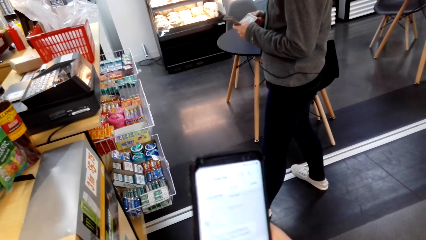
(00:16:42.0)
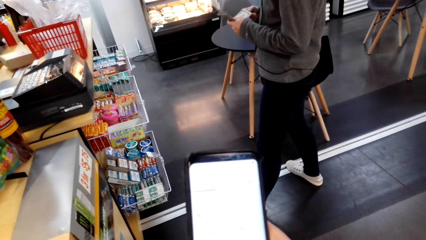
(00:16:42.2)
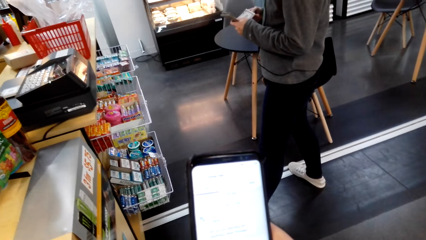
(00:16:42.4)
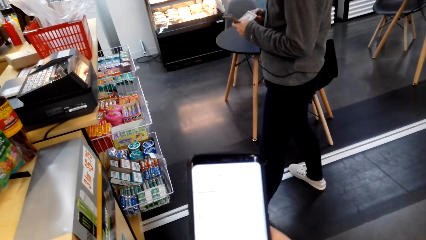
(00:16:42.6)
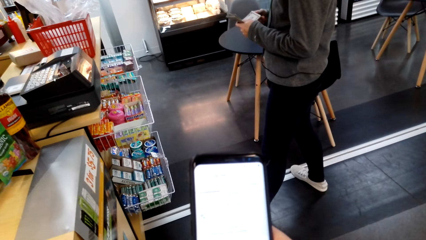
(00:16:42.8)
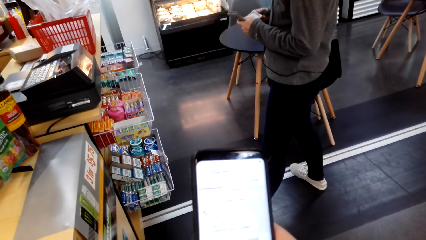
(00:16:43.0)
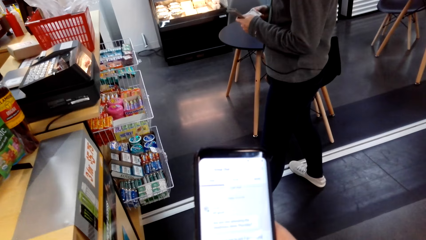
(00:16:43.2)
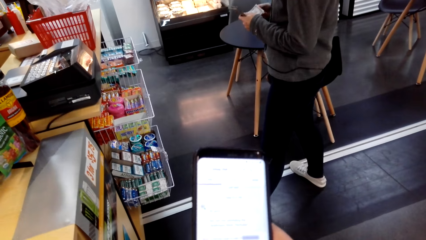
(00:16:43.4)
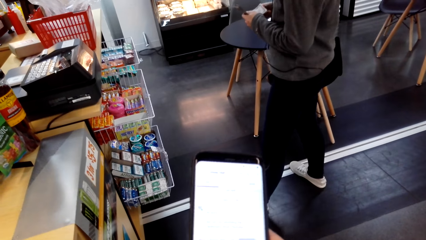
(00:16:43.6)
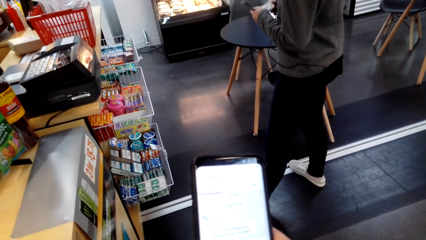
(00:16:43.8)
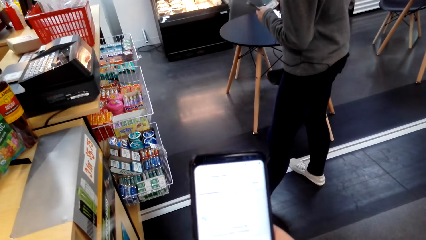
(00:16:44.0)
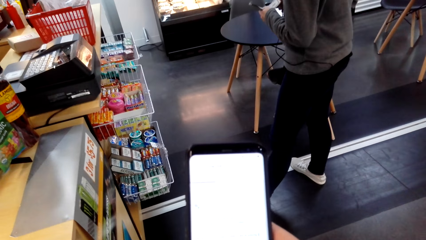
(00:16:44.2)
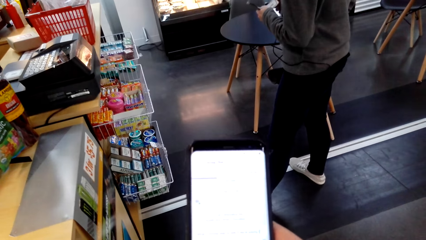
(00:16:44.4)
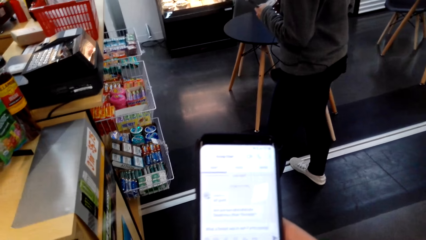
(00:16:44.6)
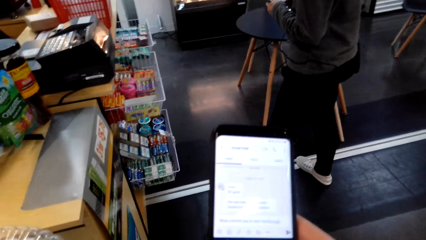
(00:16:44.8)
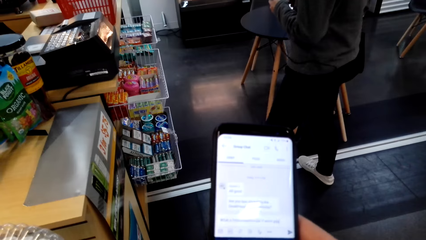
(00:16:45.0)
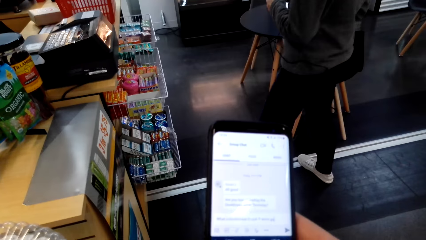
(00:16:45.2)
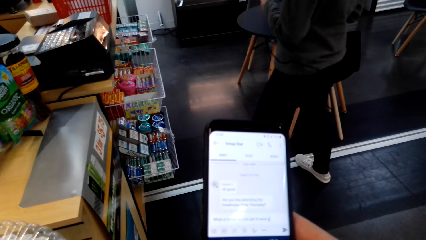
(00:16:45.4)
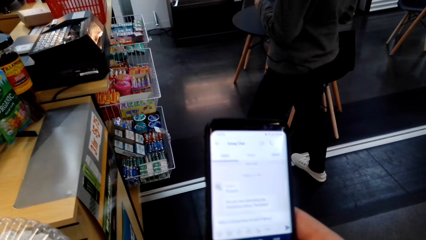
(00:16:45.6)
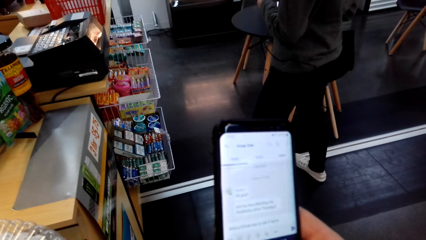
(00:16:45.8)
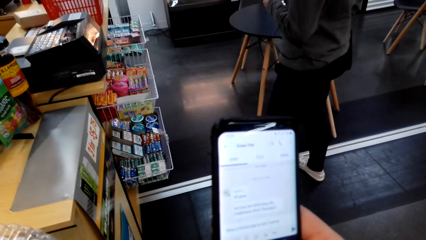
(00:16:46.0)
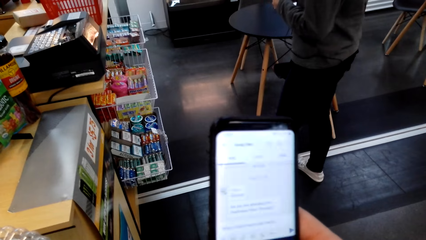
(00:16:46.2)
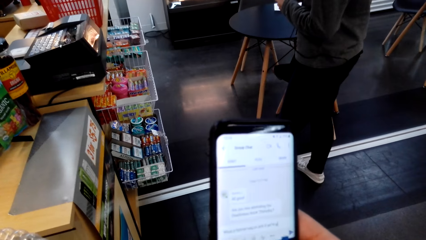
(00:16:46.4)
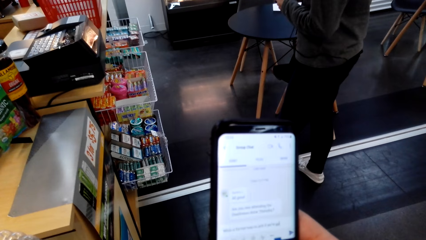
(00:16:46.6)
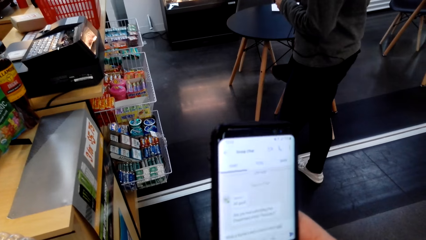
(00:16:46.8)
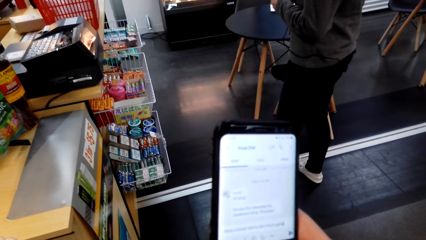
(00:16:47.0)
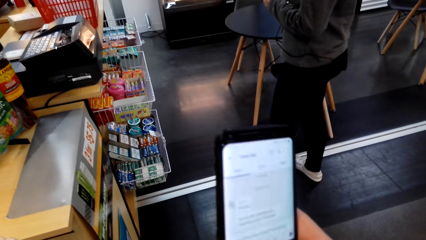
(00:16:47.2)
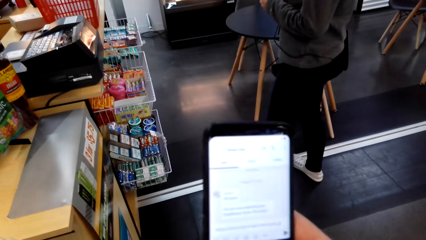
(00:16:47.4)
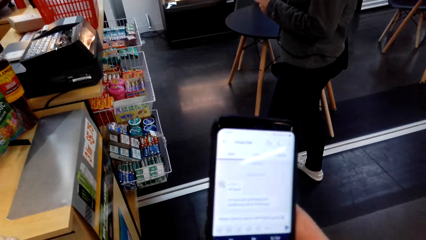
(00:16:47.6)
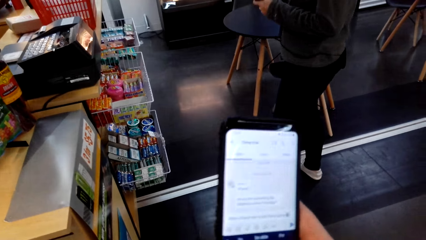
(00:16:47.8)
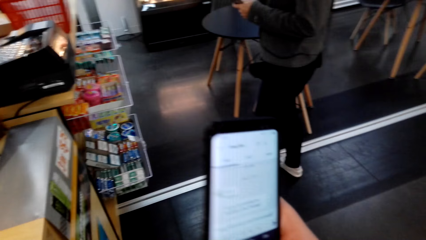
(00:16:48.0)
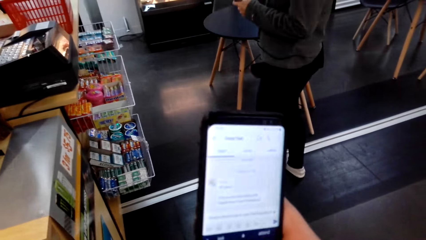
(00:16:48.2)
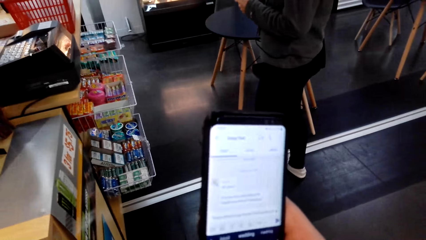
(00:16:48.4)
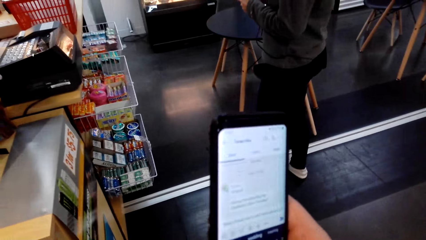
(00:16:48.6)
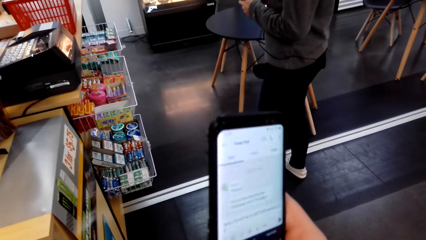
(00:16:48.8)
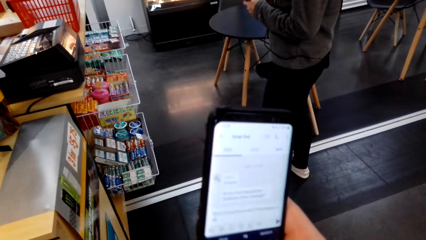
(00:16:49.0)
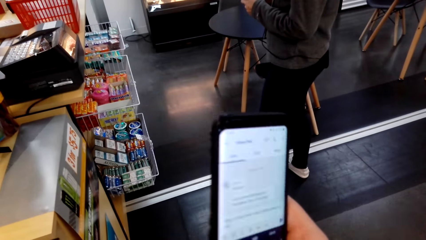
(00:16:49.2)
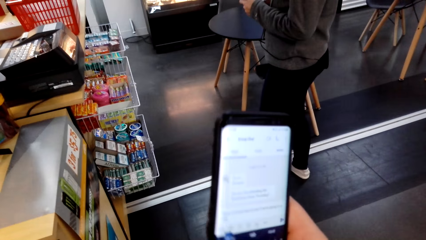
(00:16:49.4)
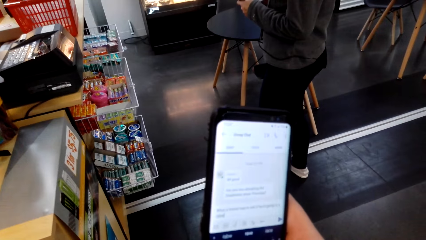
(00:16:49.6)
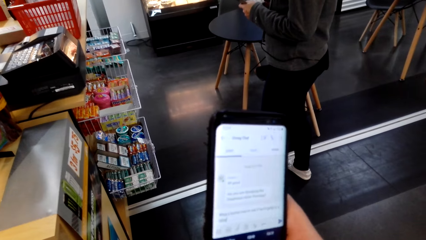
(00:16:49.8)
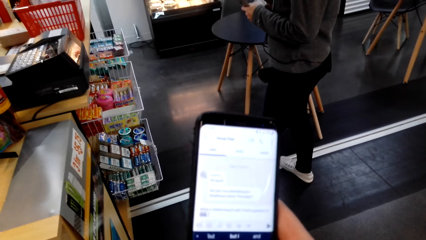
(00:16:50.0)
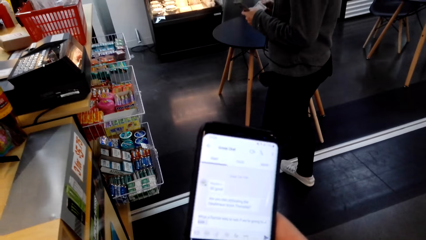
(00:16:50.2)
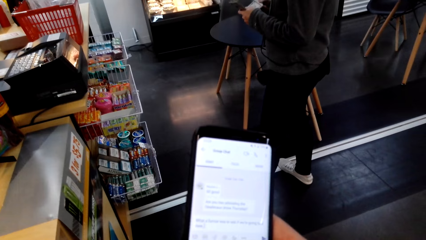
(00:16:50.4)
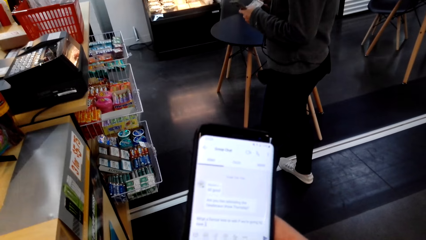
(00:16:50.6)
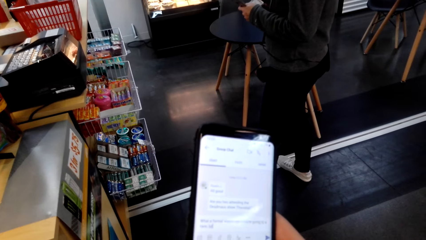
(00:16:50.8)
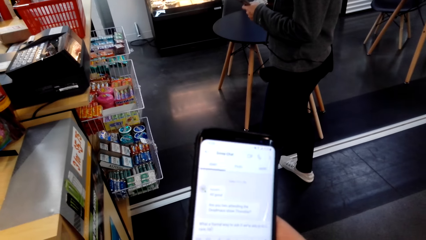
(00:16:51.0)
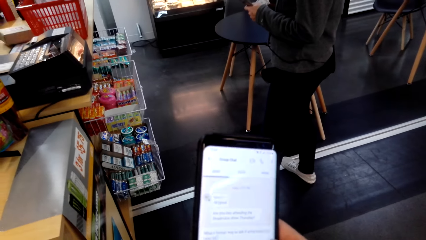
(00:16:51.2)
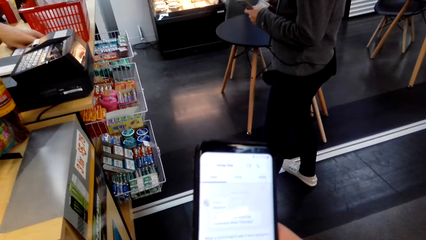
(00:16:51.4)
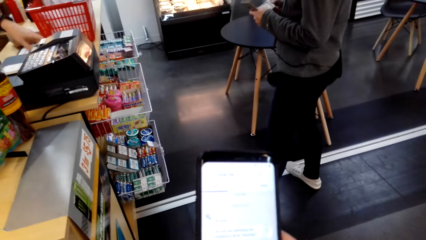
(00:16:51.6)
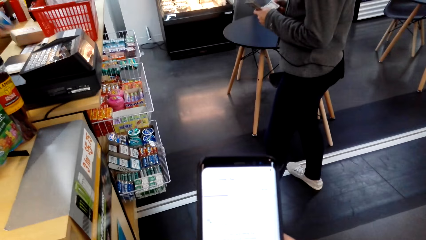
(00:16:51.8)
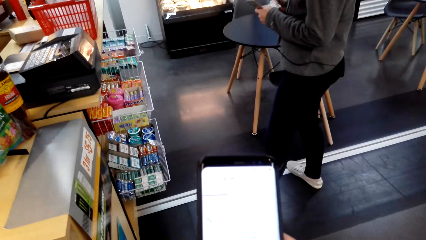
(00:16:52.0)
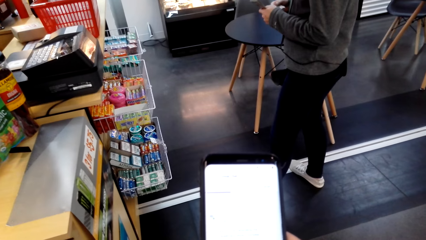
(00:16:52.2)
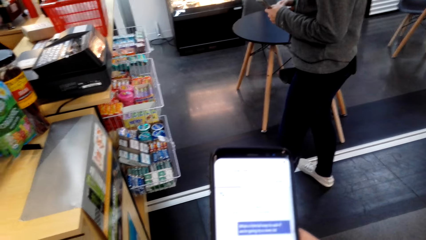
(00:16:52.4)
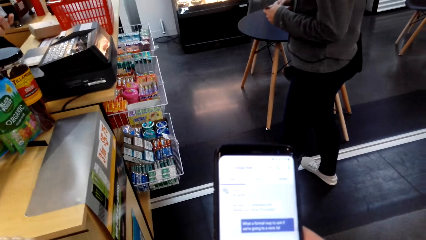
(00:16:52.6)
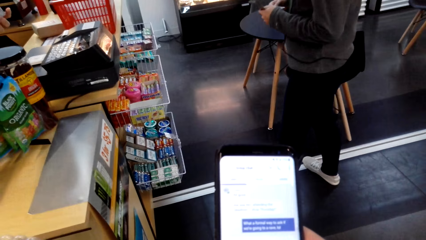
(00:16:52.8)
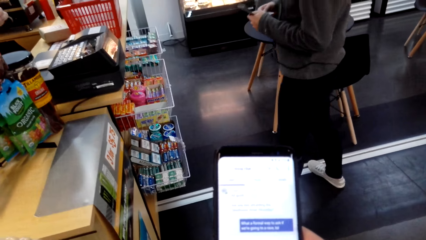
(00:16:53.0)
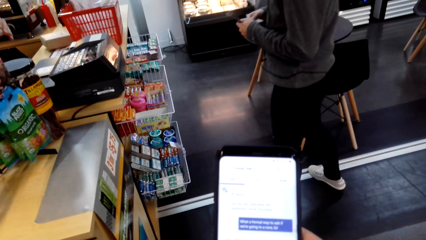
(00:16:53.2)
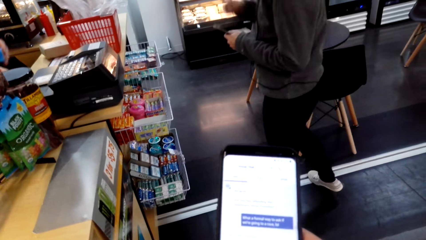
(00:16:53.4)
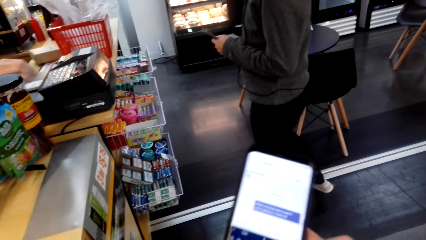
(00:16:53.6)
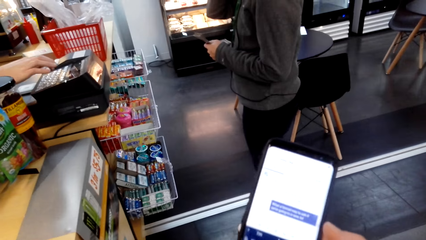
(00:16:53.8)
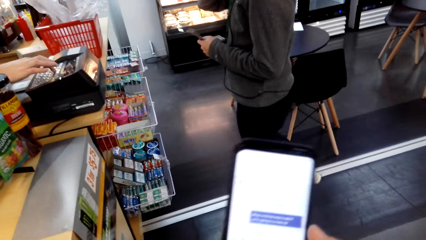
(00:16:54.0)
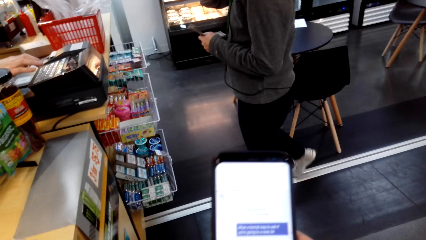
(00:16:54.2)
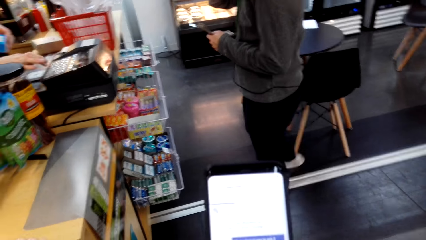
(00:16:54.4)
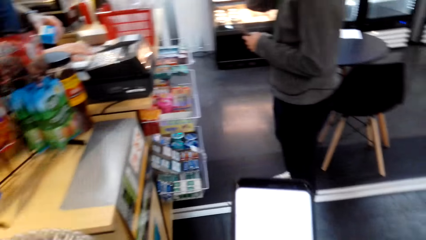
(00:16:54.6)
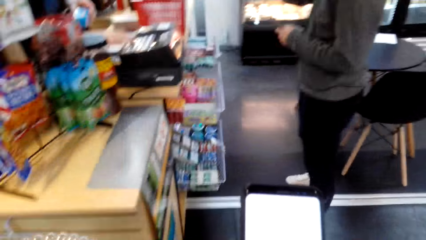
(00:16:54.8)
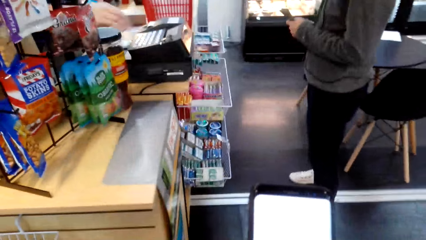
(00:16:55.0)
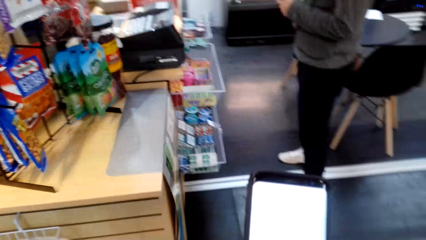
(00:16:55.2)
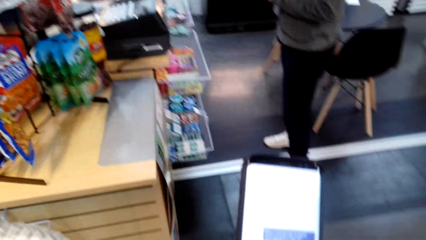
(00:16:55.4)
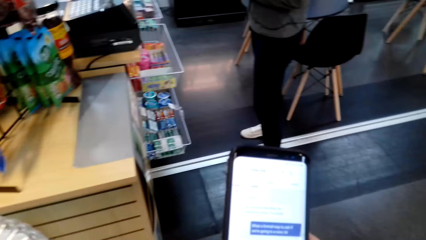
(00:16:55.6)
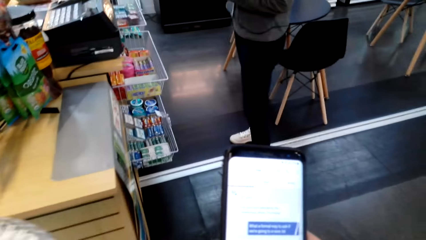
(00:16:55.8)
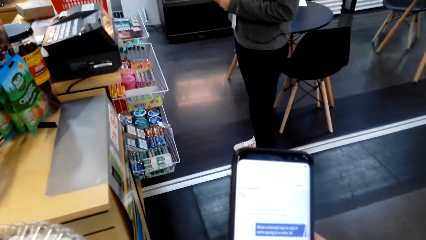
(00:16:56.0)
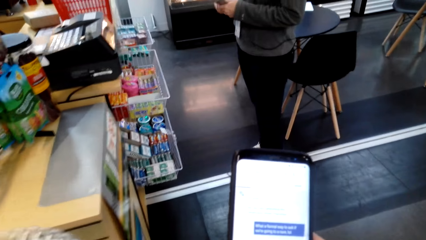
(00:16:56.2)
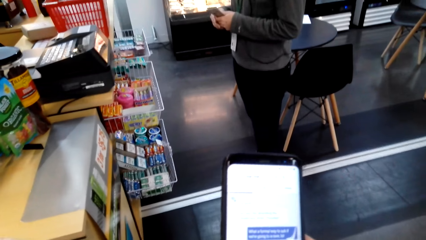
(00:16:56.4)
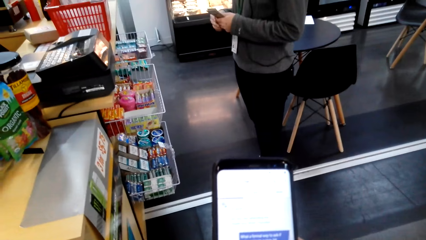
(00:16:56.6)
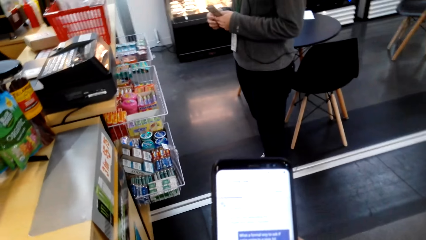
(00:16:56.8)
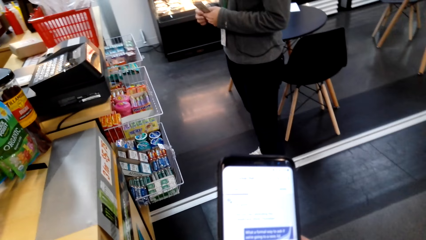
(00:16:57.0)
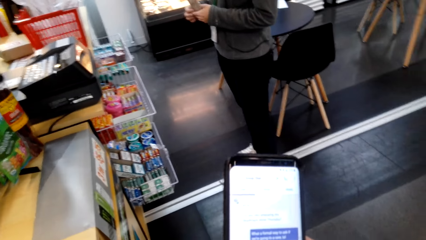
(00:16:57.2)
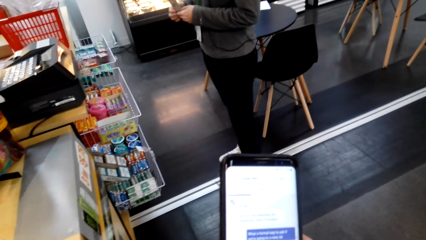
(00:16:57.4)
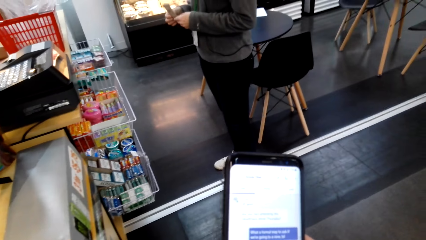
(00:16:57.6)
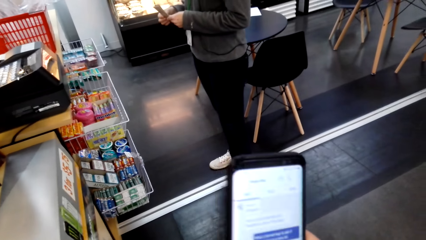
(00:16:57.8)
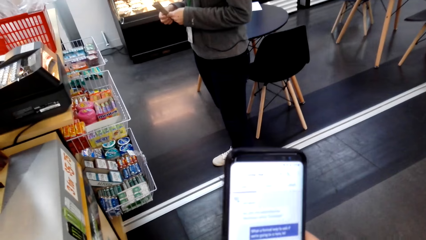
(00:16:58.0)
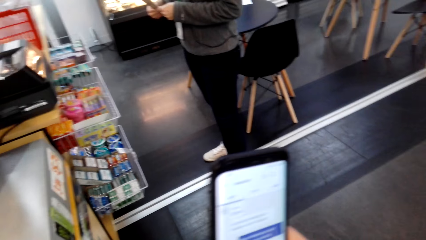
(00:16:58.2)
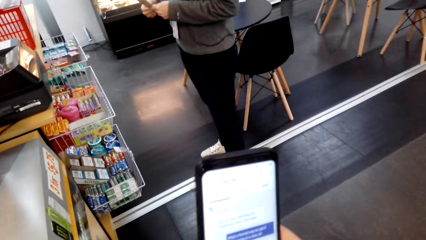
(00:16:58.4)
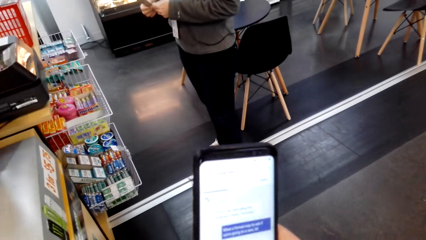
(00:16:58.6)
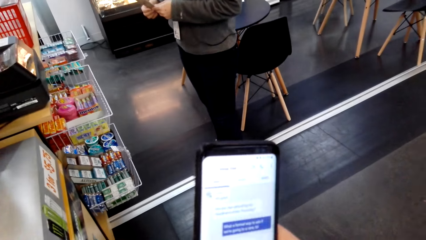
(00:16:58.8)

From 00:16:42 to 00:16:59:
The camera wearer picks up a packet from the counter. The cashier dials on the cash register.
